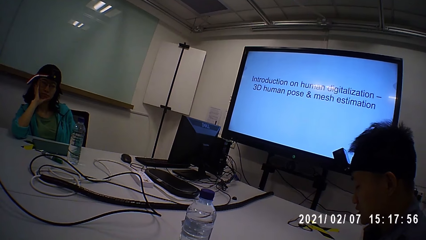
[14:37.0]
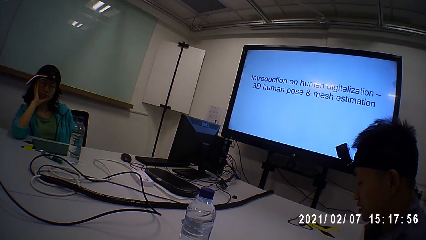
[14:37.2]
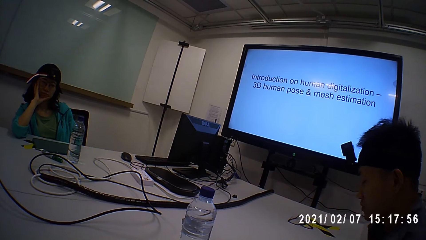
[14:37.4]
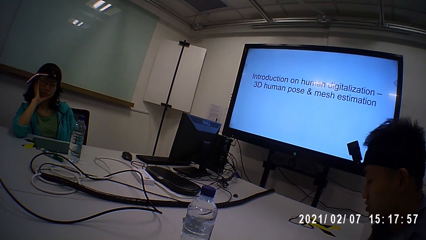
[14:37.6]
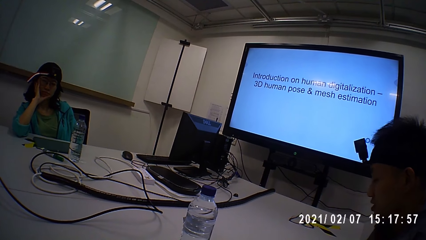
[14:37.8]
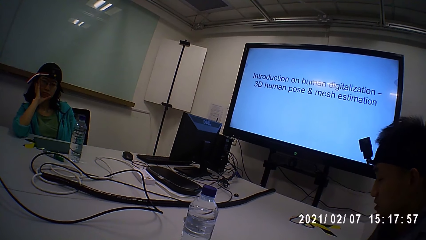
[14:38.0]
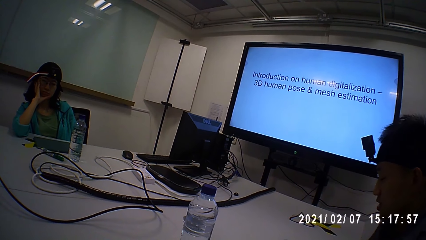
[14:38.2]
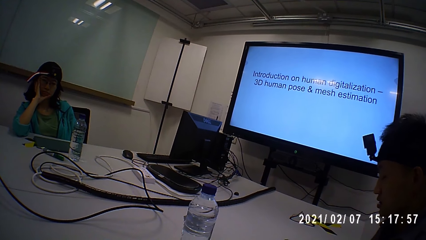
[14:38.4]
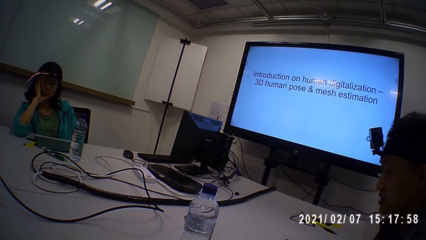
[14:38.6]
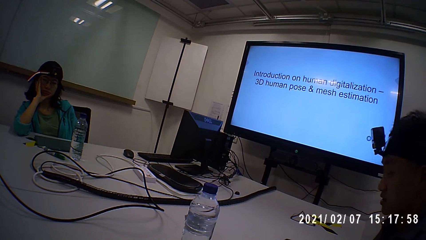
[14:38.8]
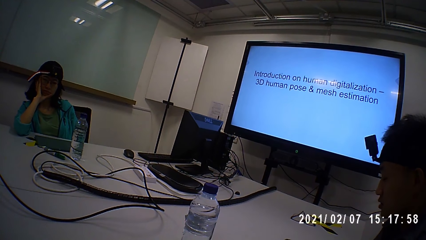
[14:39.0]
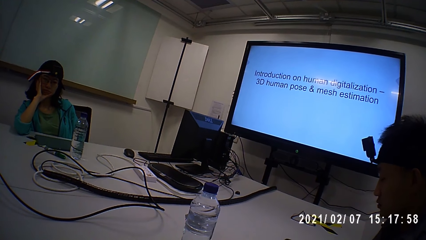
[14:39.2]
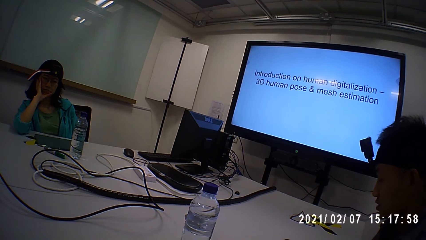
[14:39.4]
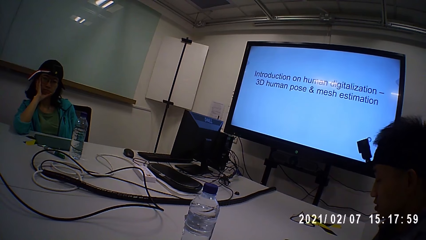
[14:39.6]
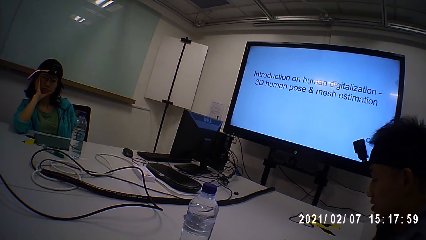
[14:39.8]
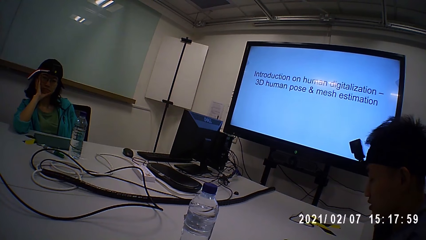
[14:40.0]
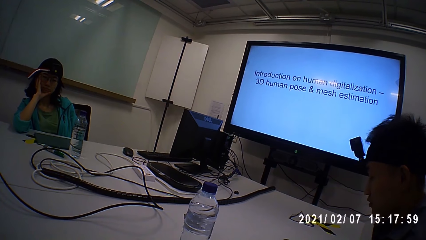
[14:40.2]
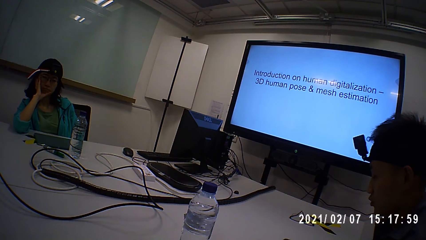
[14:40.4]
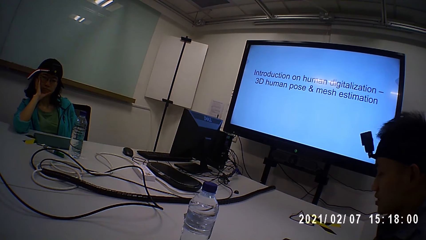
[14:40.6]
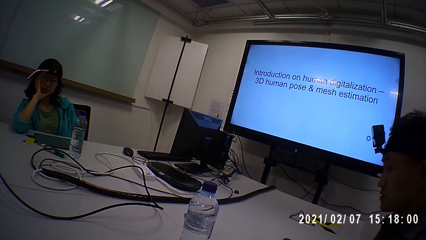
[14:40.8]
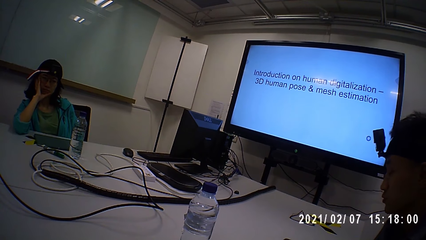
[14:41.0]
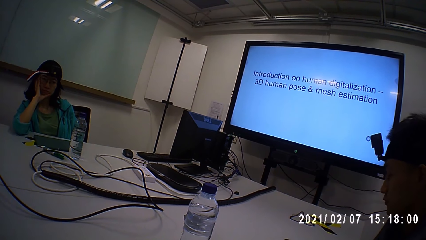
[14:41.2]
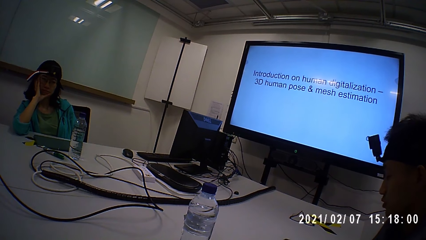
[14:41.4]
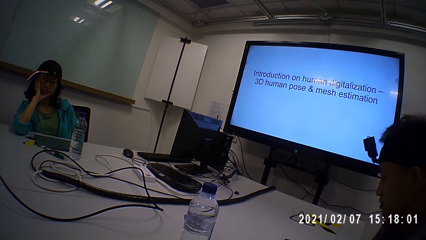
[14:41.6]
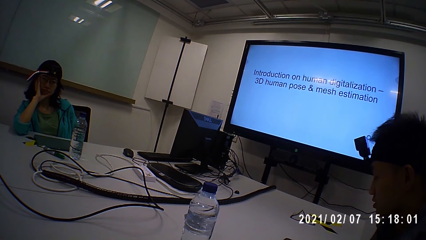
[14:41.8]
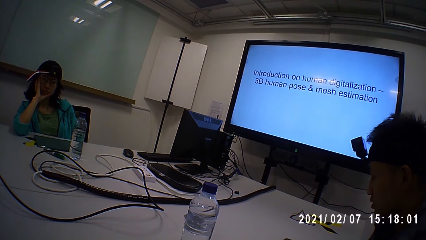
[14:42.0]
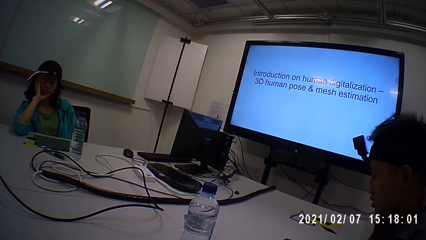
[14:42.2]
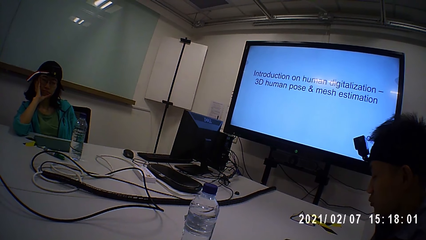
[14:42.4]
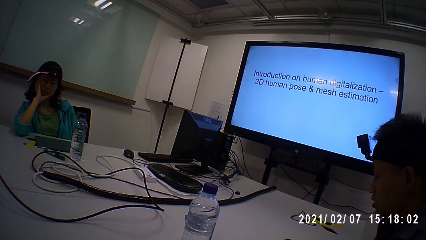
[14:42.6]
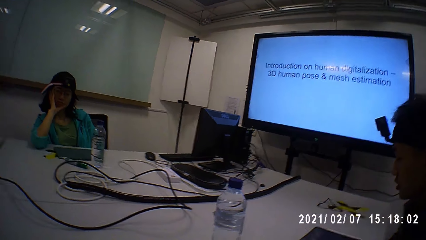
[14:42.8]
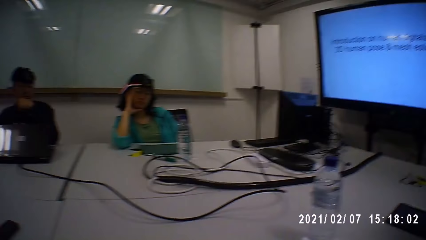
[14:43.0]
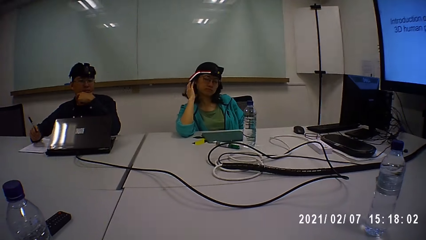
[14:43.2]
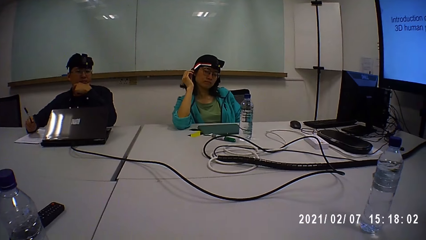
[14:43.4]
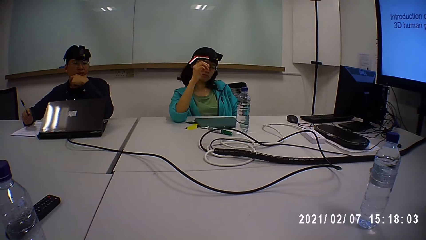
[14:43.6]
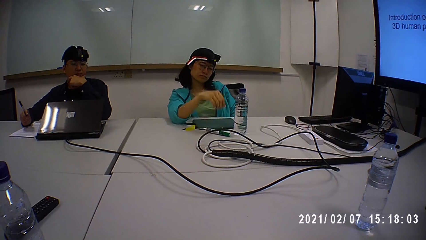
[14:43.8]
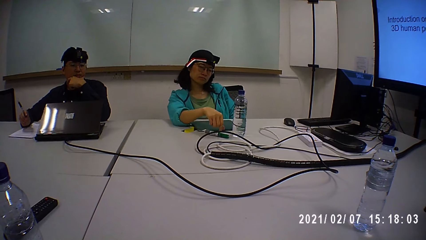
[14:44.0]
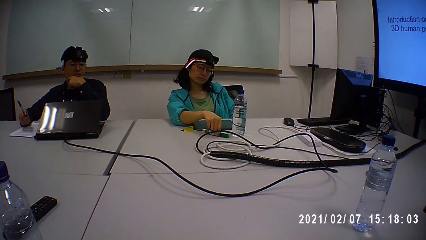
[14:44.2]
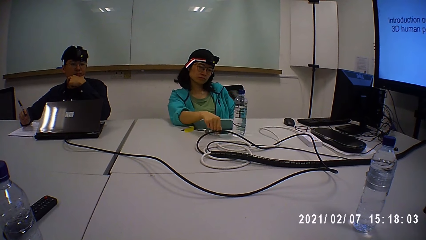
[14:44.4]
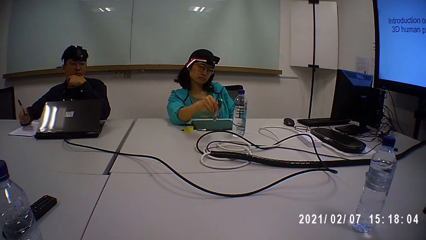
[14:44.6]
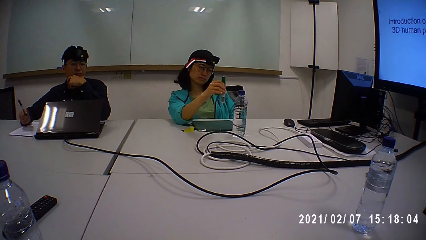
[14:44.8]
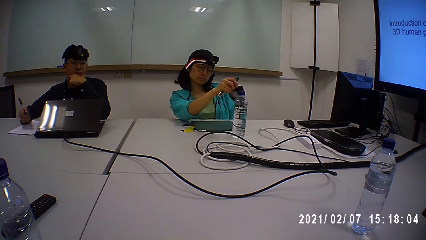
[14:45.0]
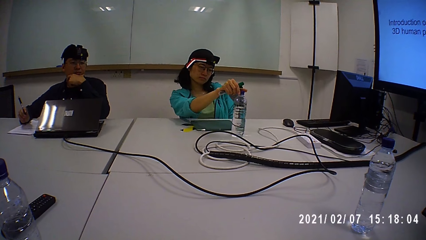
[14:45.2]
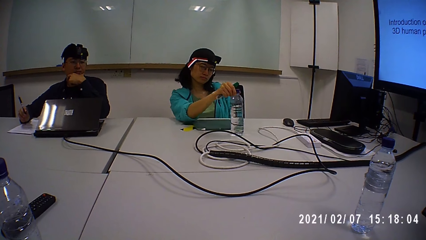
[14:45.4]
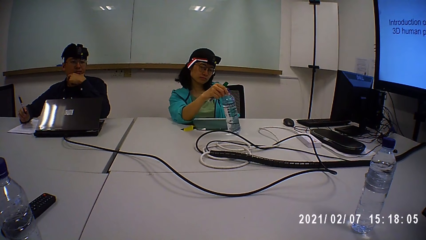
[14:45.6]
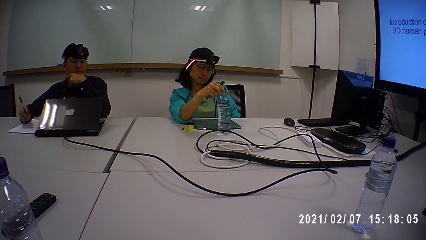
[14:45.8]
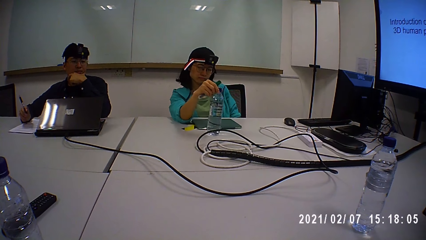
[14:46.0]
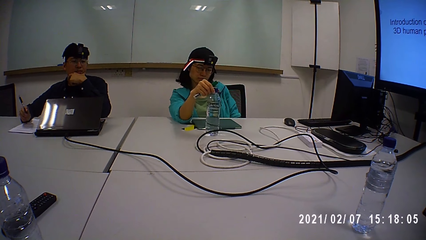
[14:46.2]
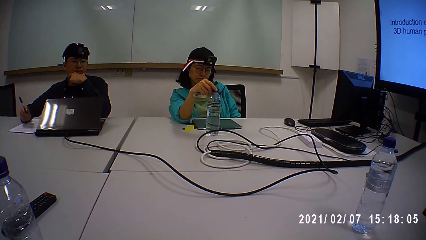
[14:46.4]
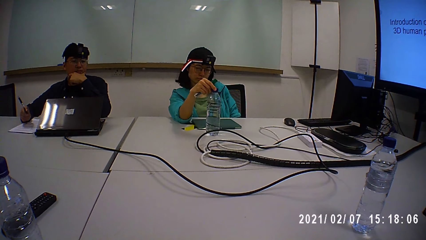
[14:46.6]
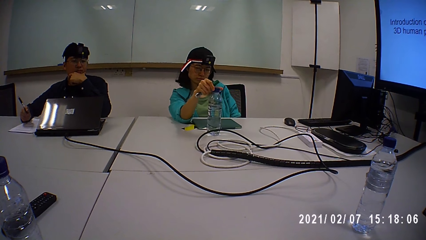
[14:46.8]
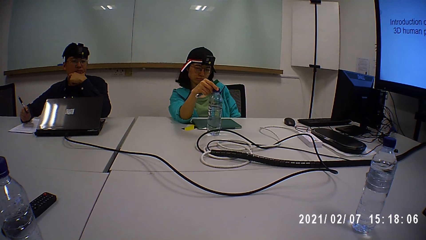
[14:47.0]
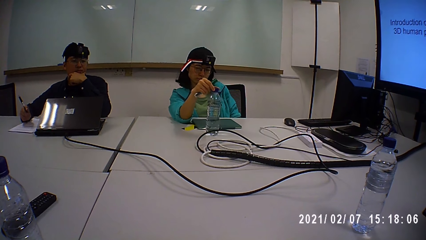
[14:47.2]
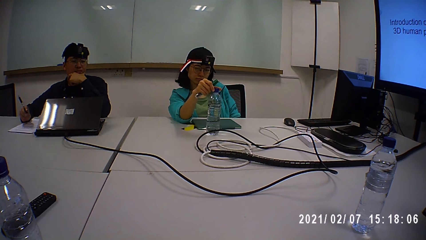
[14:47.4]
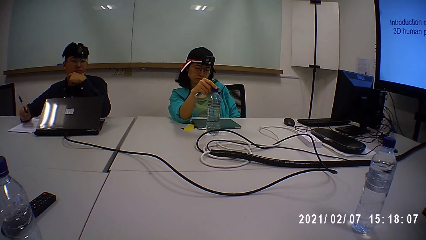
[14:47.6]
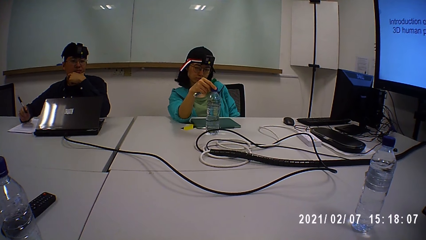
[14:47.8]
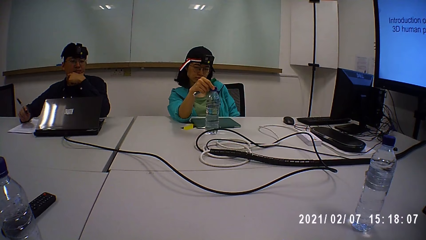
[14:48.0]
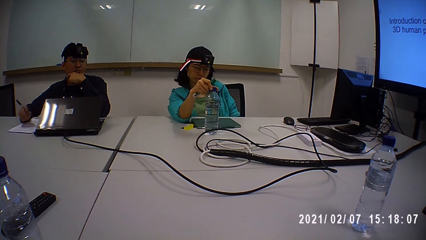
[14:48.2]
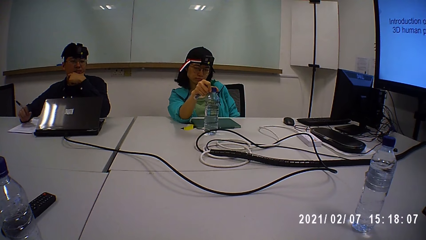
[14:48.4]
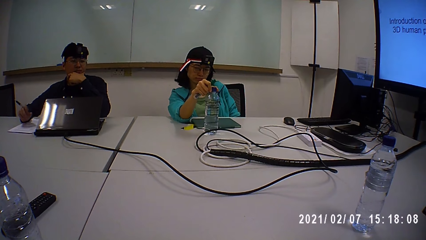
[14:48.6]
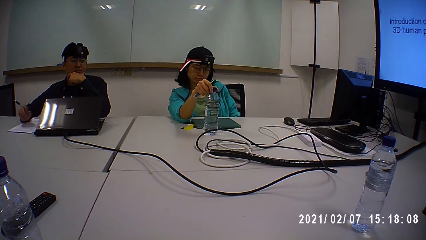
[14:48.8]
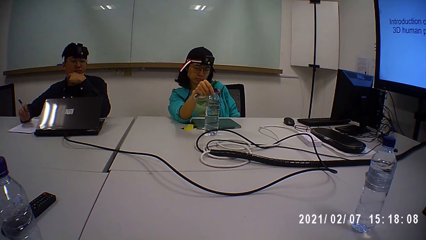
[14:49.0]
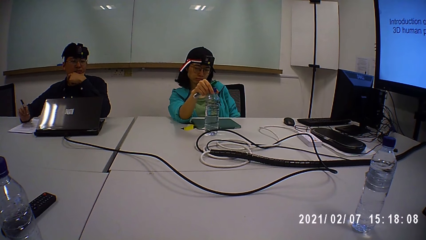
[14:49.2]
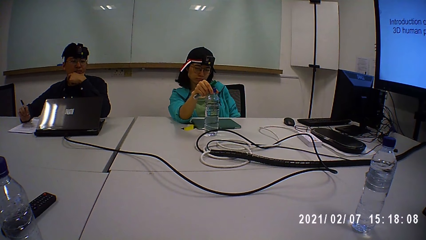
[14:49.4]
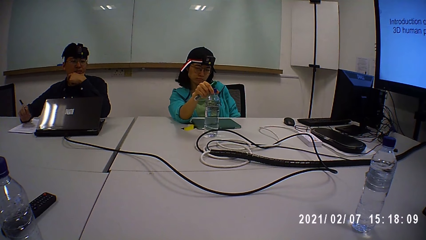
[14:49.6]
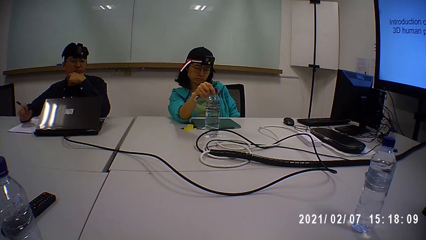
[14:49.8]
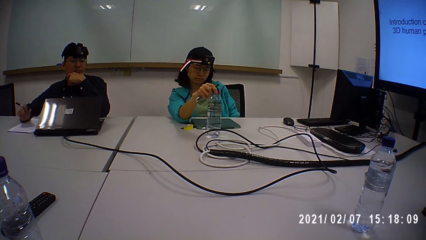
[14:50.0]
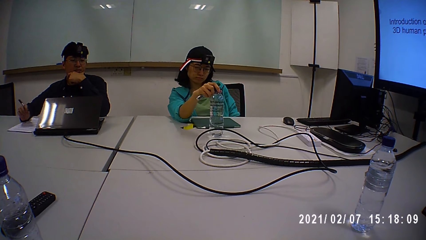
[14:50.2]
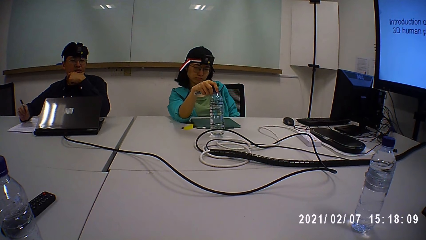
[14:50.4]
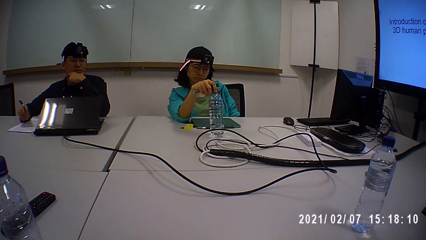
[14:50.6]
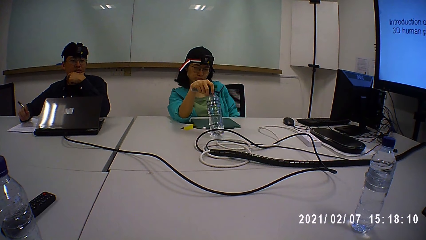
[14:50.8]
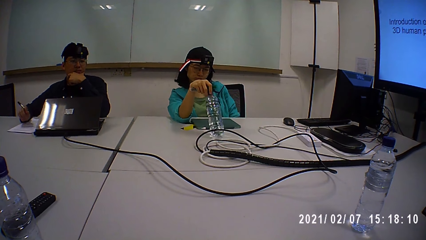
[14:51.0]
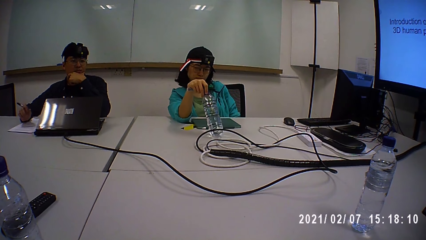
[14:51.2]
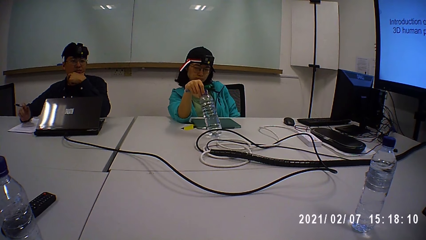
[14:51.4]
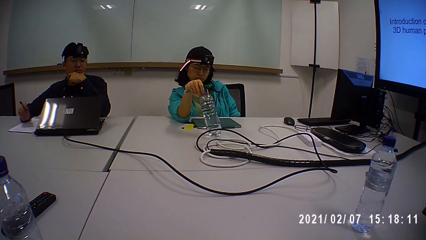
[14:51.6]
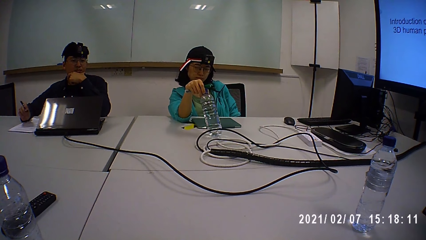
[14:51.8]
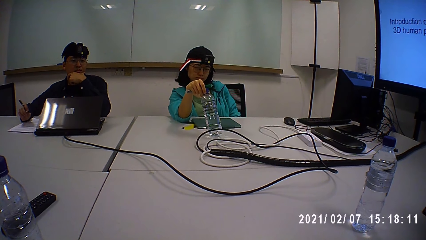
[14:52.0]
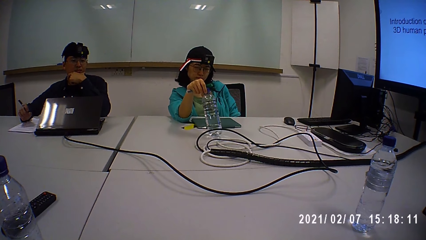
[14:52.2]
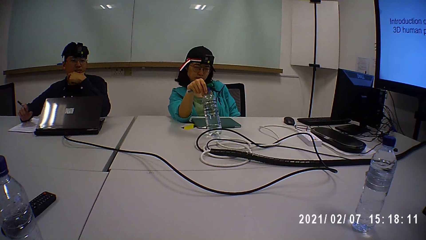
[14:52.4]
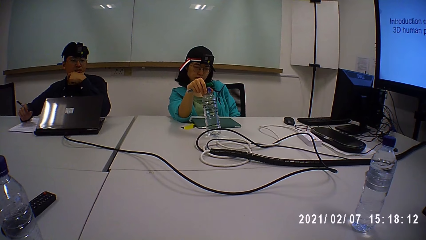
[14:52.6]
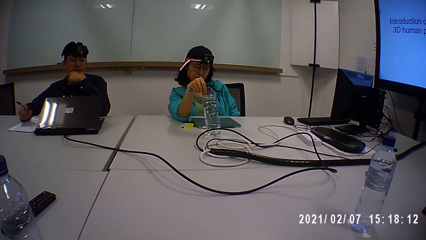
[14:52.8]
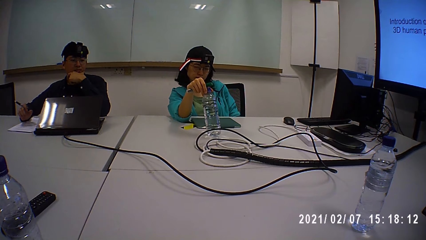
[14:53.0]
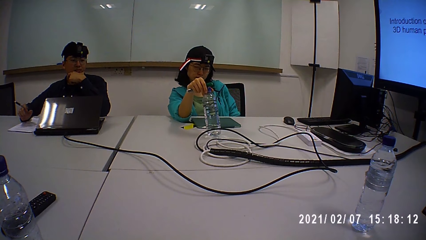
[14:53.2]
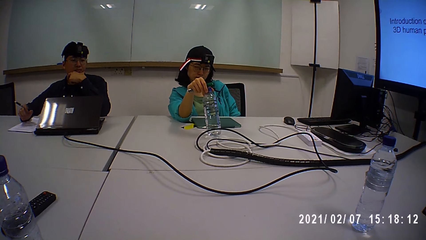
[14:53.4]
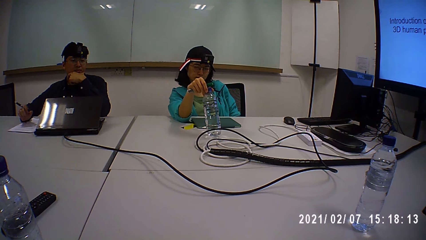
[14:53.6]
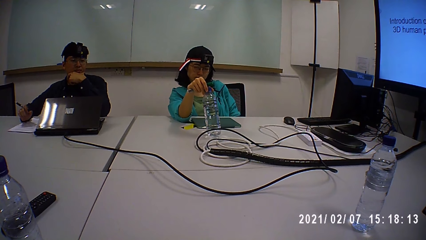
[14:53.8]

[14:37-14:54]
The camera wearer looks at a person and another person. The other person talks to the first person and the camera wearer. The camera wearer looks around. The first person takes the pen on the table. The camera wearer takes the water bottle on the table. They open the water bottle lid.
